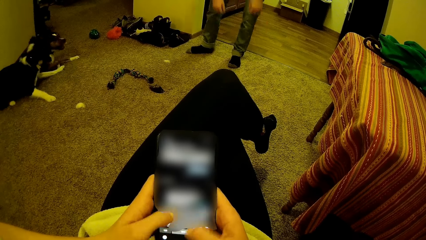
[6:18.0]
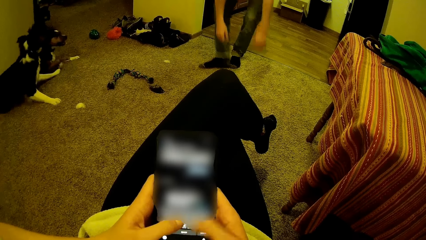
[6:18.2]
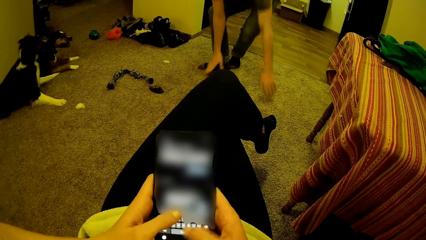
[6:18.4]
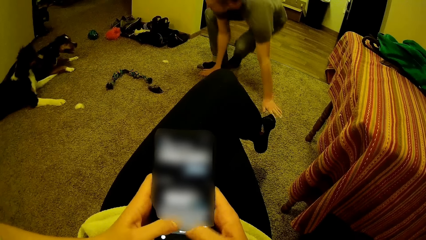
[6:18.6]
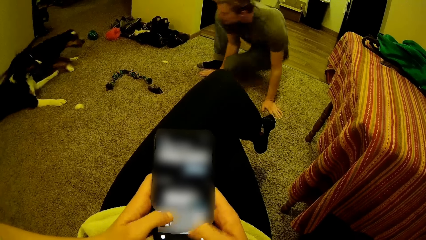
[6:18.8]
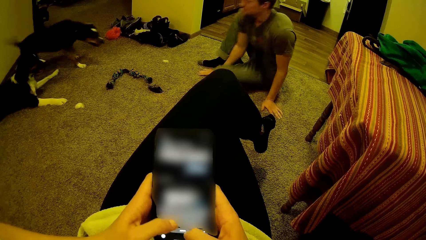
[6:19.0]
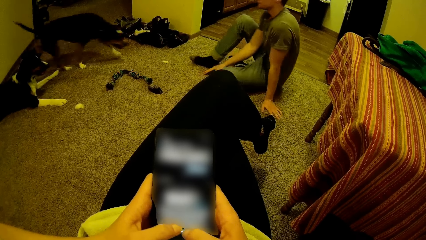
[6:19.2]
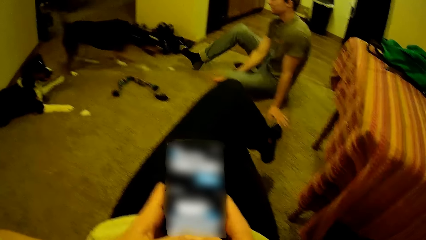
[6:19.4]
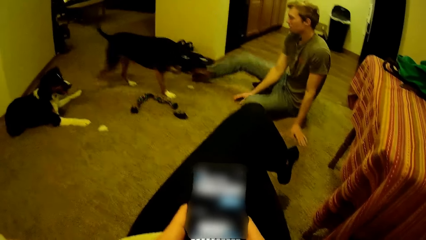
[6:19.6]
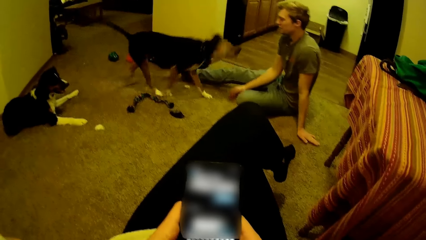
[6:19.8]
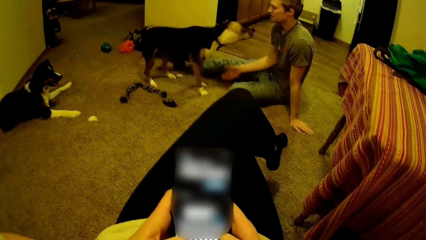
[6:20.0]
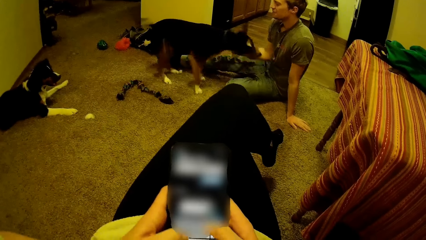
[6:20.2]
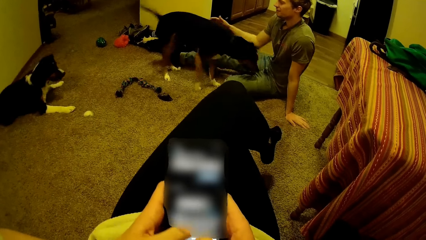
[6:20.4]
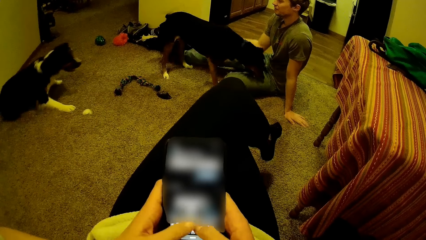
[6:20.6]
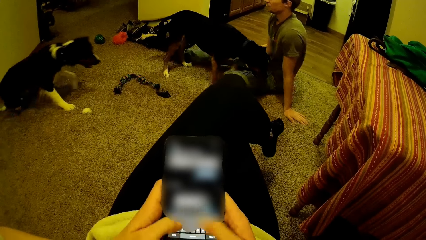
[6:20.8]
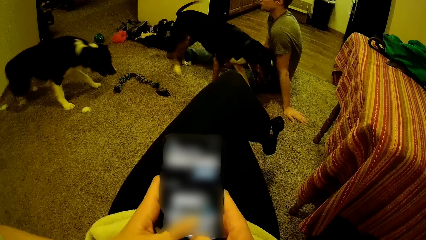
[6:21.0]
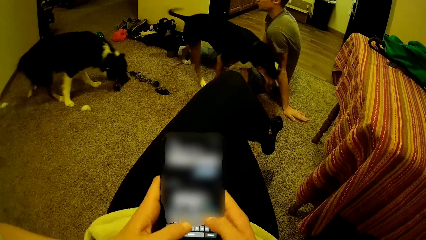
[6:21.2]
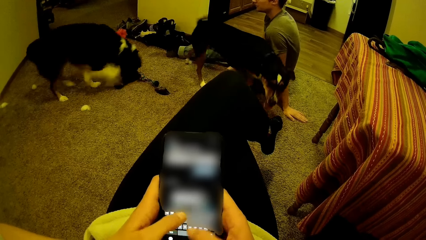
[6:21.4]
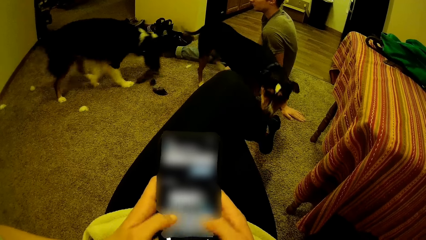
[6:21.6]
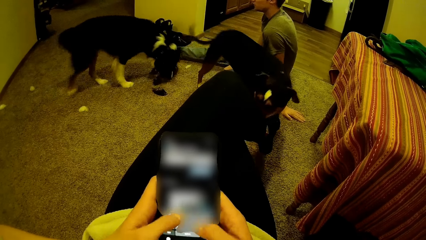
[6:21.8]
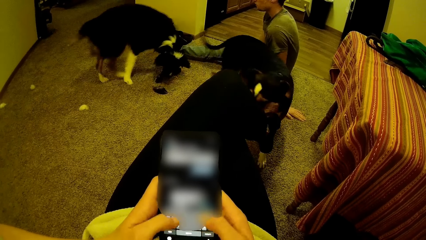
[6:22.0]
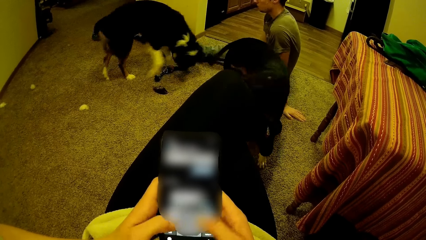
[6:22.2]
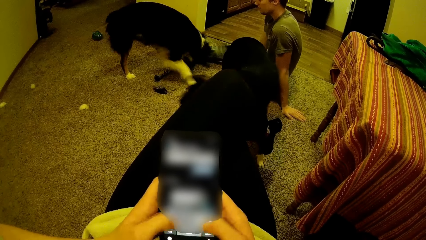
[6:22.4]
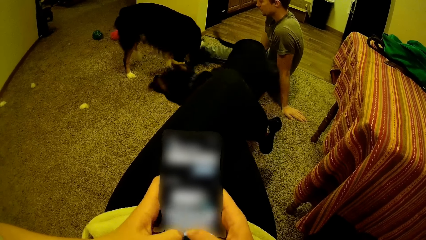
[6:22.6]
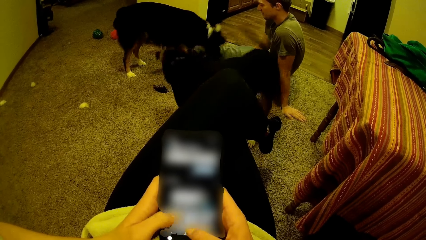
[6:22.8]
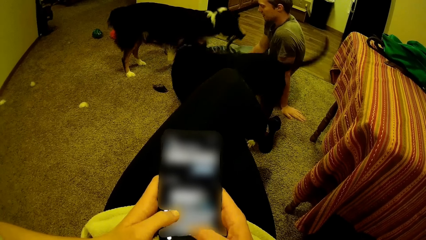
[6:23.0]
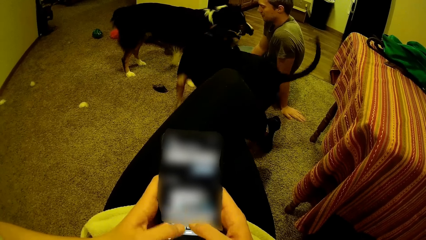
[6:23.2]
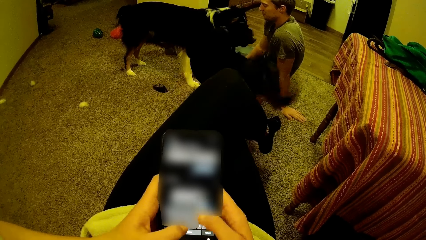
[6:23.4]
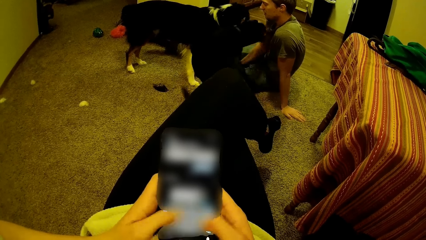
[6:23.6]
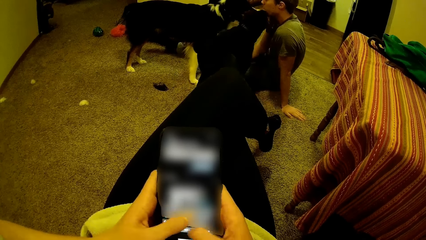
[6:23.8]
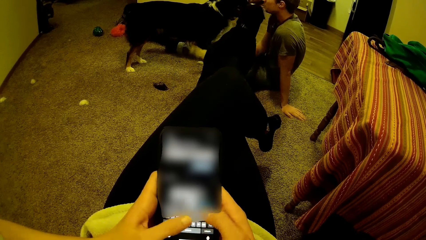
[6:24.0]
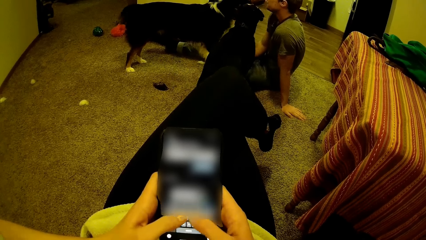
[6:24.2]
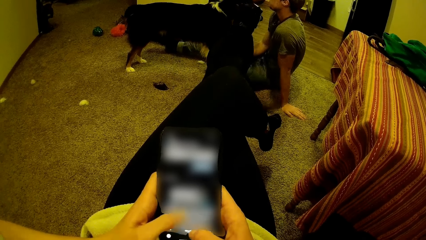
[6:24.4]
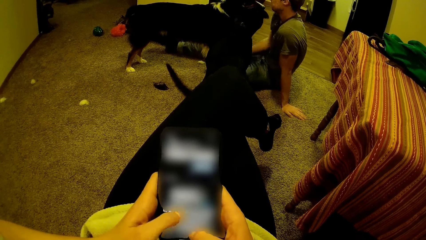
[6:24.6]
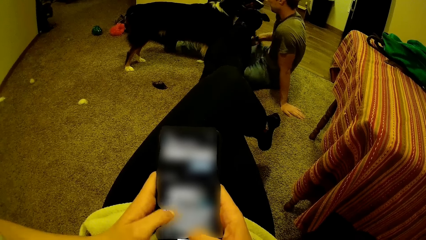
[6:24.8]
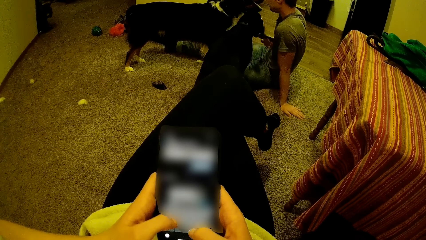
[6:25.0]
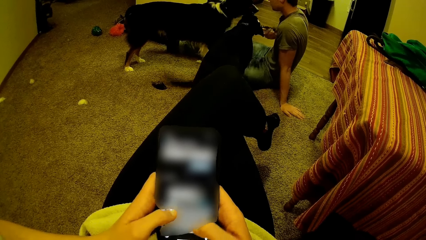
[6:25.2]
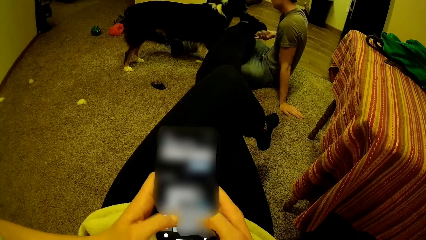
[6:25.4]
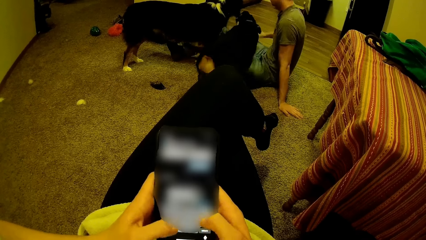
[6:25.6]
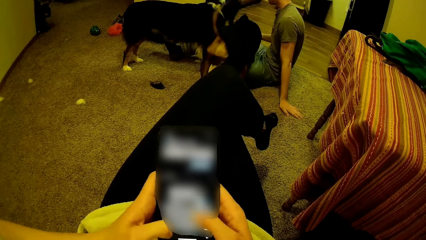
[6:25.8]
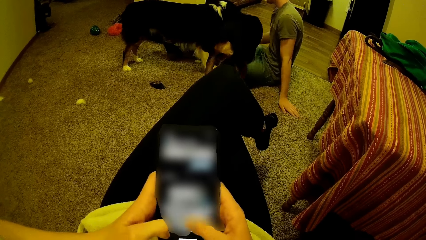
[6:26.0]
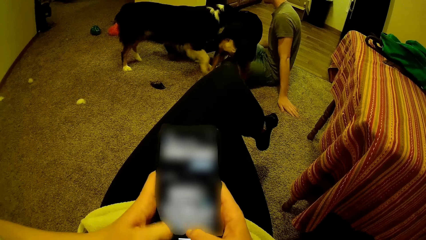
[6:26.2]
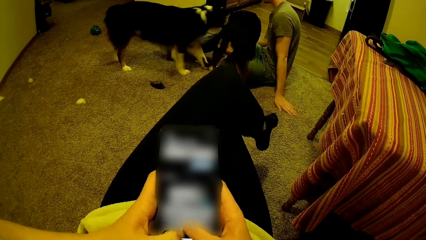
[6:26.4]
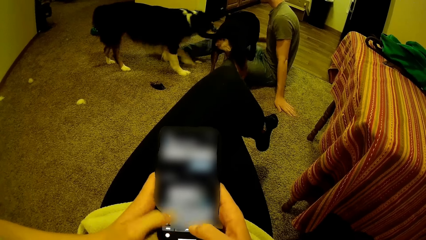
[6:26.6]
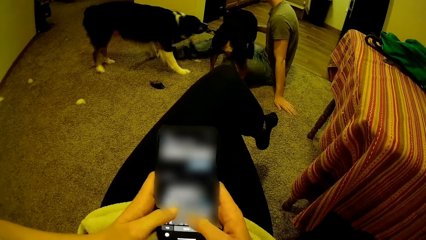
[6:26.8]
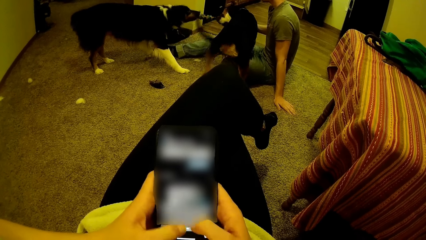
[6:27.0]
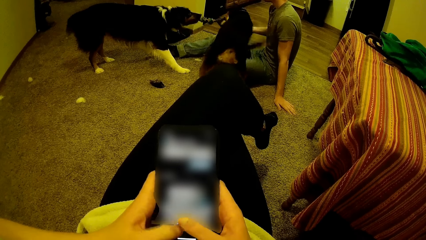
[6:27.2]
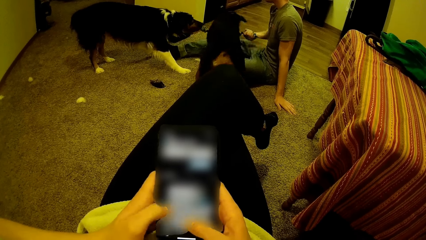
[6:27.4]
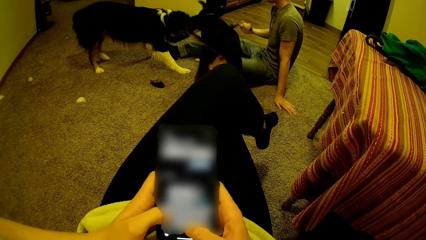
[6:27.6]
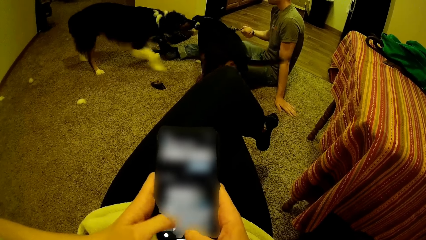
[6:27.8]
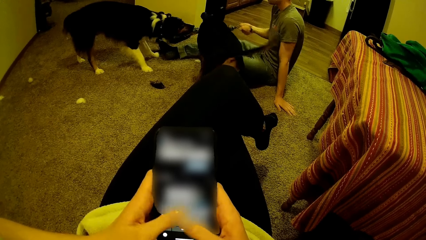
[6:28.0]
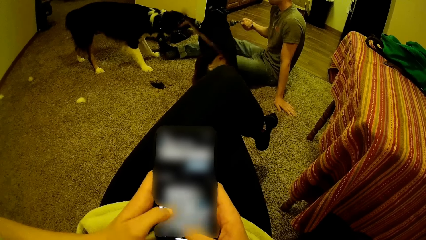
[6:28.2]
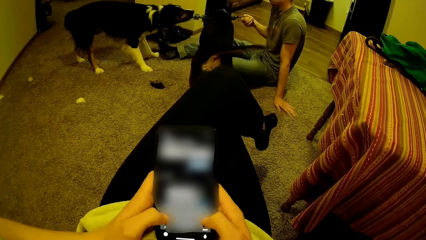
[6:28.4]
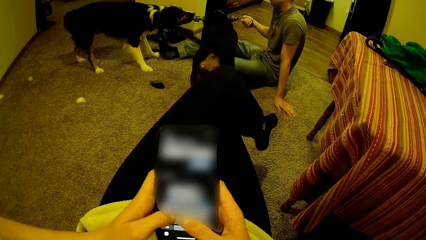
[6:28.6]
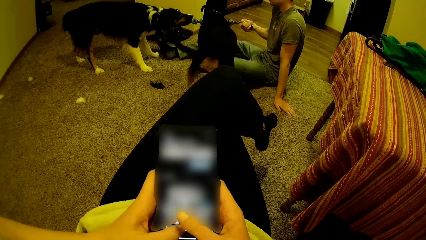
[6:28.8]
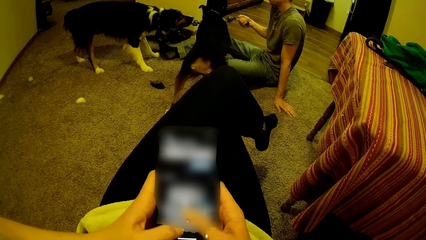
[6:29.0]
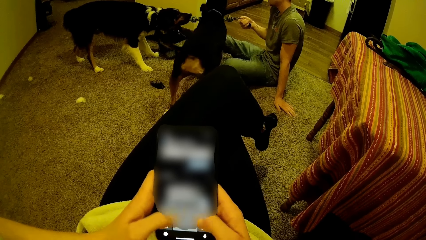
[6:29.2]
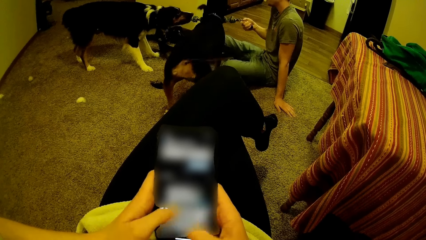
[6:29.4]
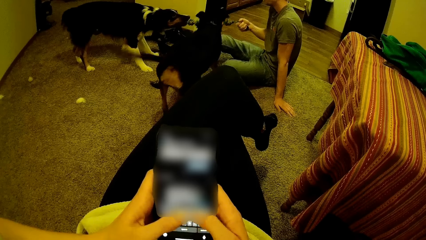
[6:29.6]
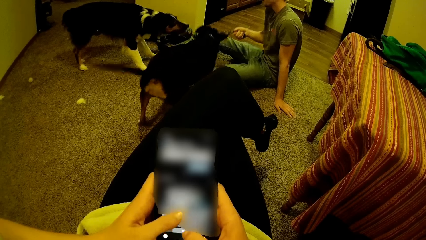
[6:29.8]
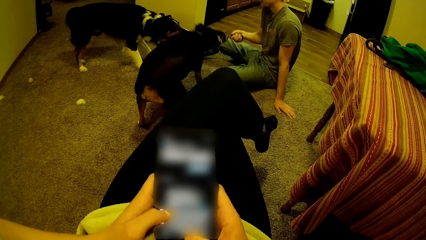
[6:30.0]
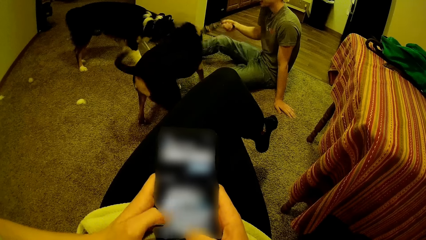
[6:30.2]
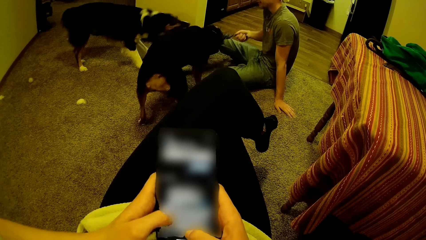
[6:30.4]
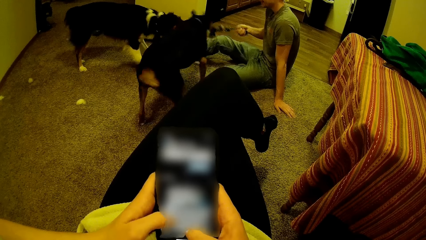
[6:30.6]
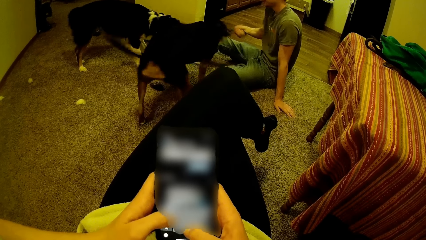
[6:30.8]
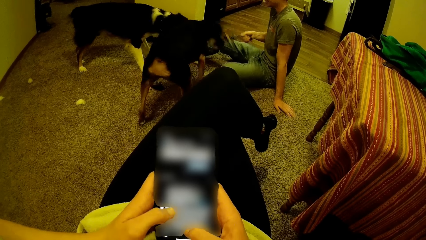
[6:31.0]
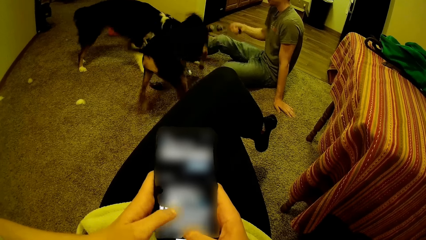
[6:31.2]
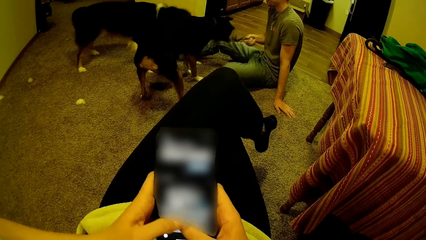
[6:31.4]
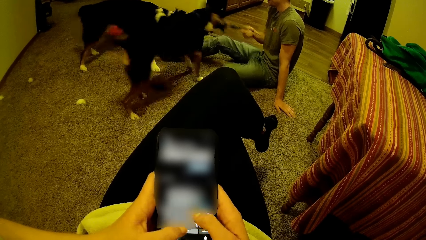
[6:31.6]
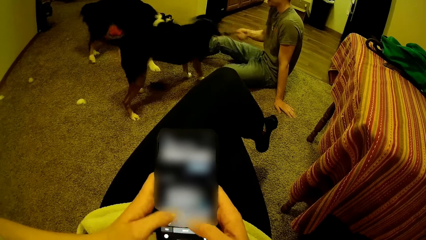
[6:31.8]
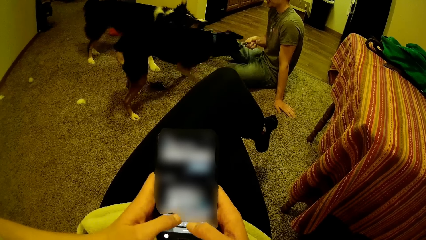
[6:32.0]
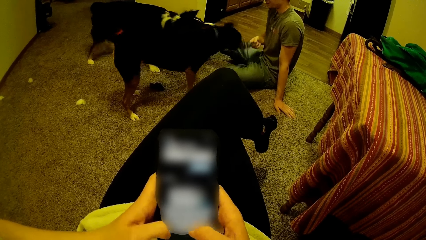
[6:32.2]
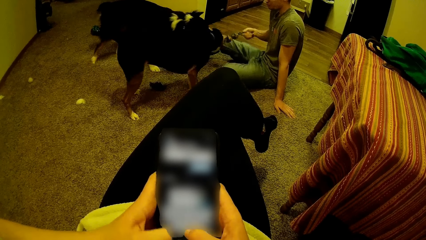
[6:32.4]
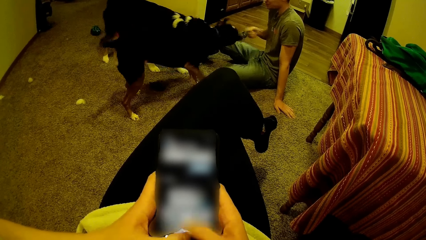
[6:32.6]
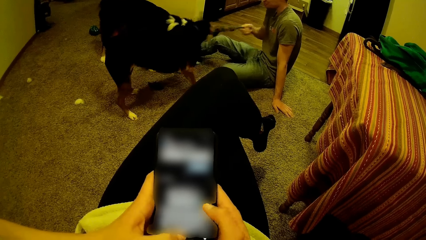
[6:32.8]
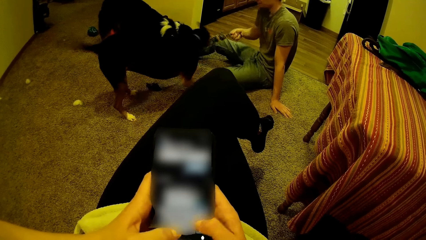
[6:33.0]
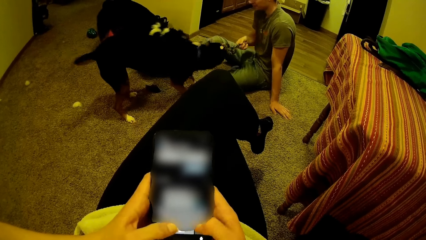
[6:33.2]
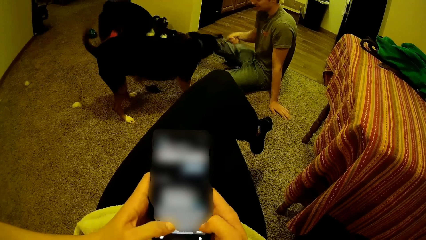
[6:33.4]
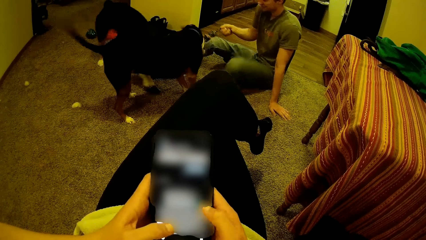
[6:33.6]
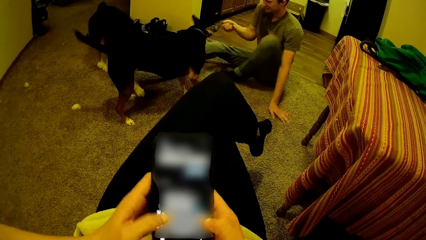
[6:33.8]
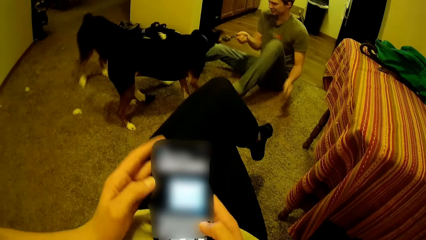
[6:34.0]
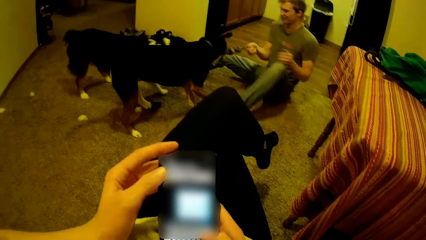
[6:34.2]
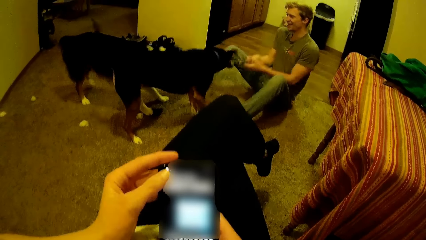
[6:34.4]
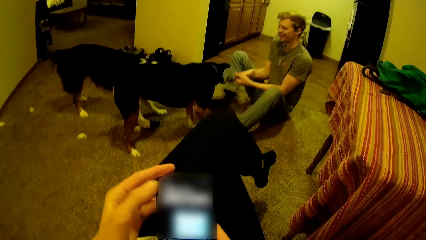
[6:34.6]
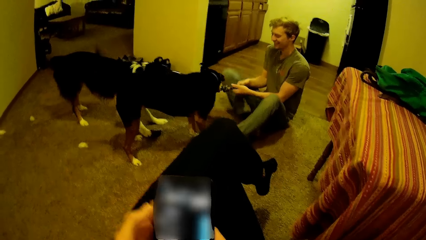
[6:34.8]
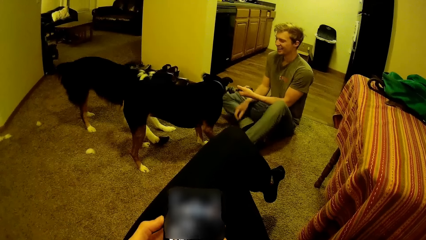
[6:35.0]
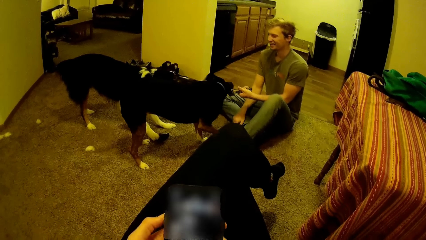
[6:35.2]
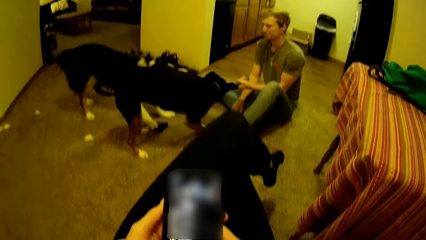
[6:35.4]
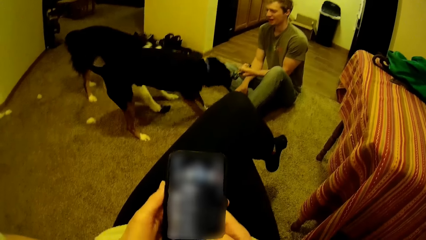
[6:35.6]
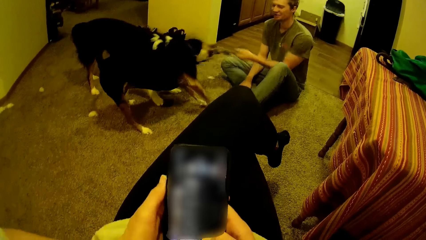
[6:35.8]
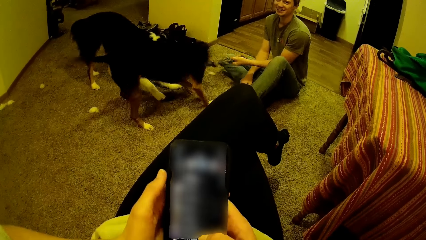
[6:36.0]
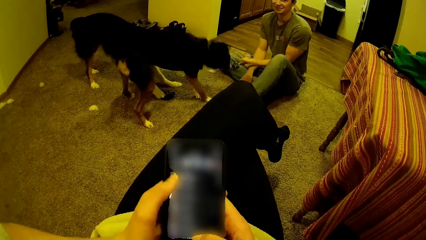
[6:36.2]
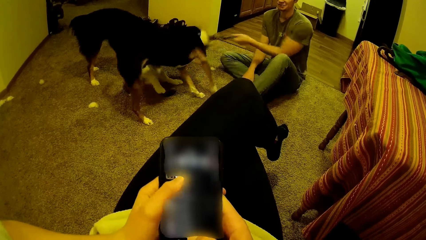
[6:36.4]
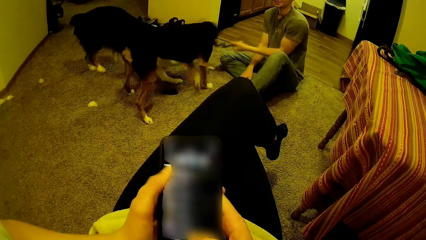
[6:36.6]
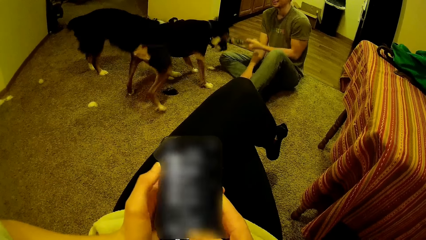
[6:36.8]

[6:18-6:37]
A man sits on the floor of the room and plays with a dog and another dog in the room.
